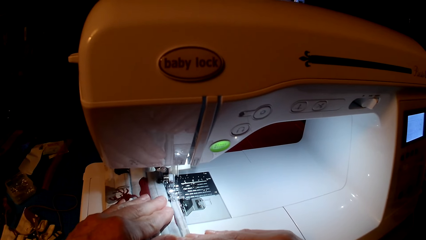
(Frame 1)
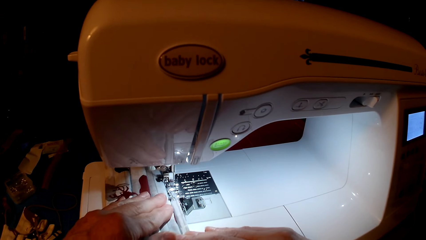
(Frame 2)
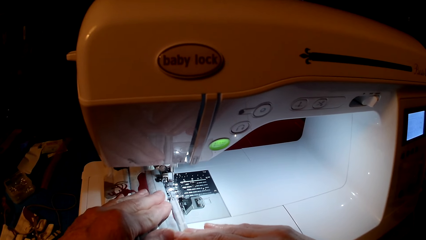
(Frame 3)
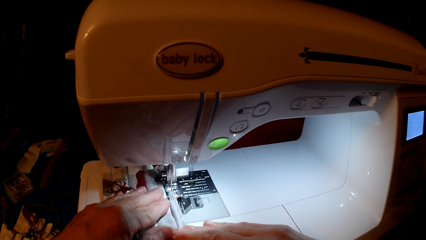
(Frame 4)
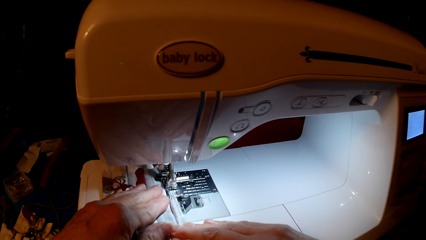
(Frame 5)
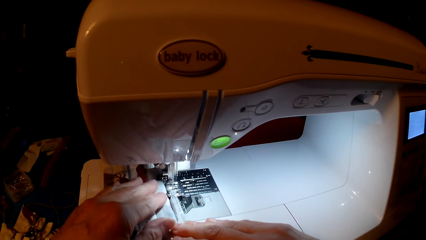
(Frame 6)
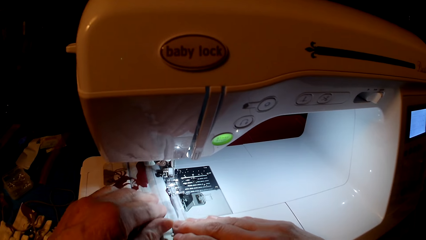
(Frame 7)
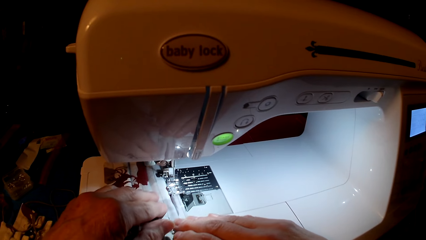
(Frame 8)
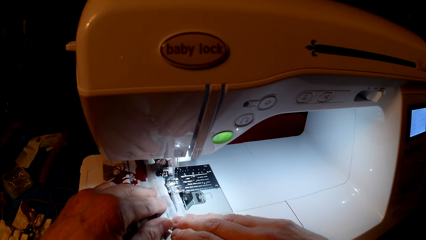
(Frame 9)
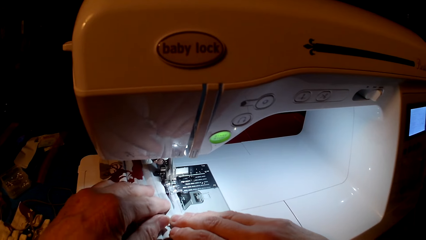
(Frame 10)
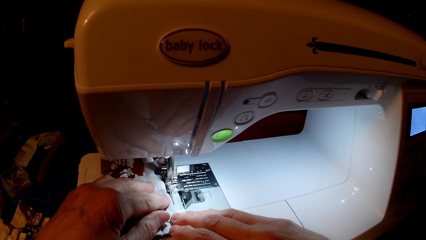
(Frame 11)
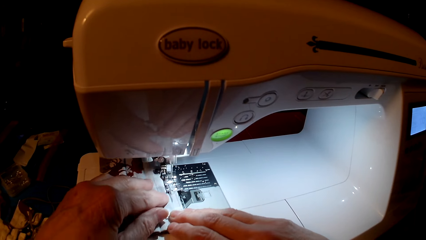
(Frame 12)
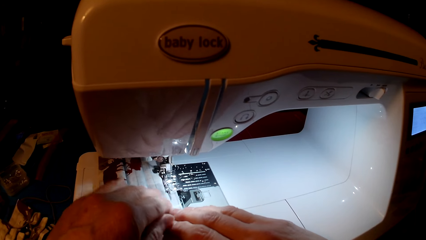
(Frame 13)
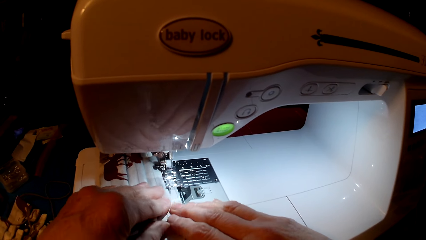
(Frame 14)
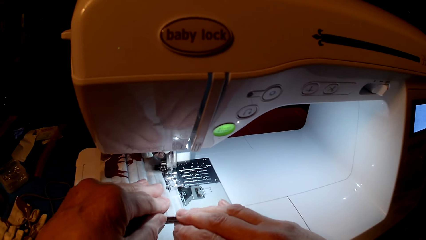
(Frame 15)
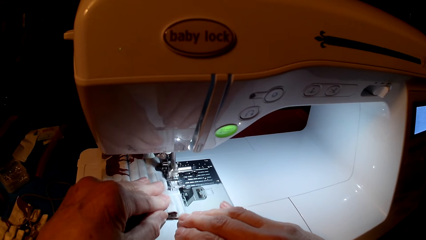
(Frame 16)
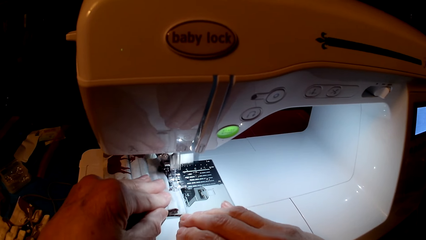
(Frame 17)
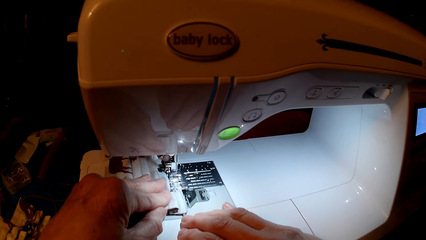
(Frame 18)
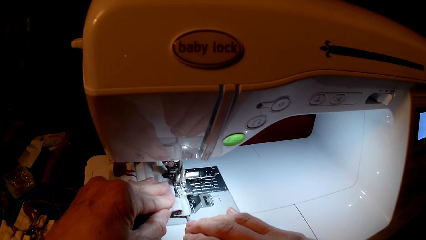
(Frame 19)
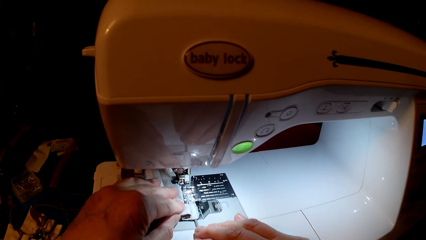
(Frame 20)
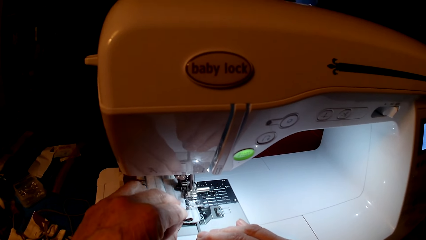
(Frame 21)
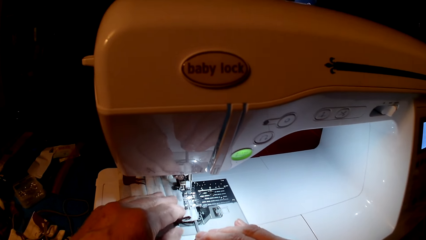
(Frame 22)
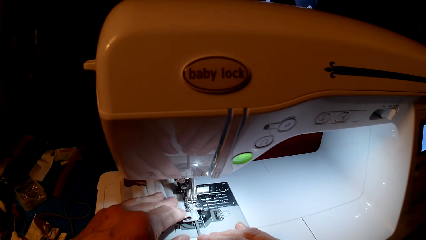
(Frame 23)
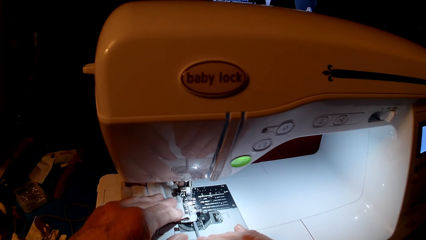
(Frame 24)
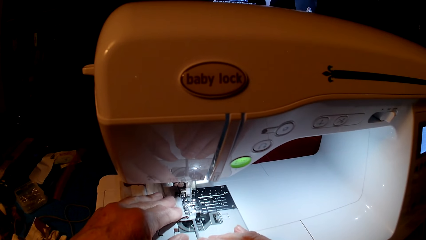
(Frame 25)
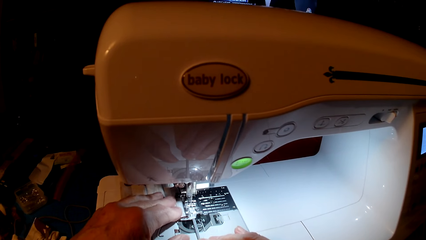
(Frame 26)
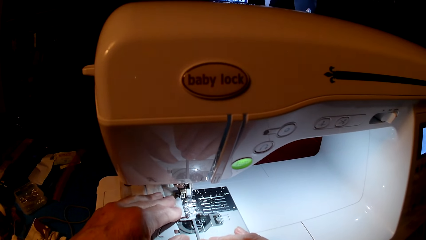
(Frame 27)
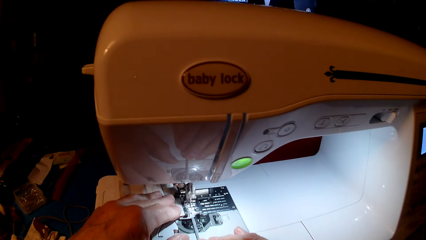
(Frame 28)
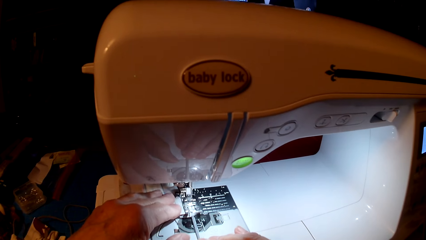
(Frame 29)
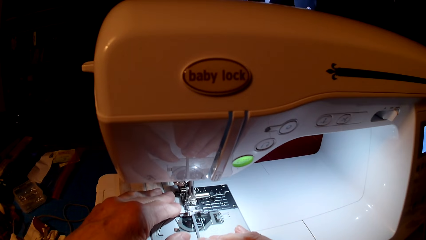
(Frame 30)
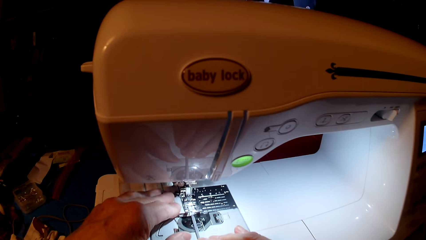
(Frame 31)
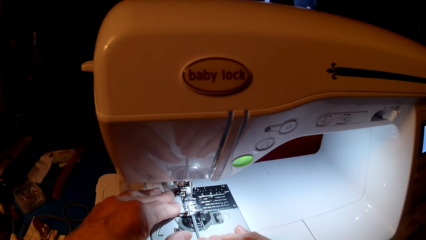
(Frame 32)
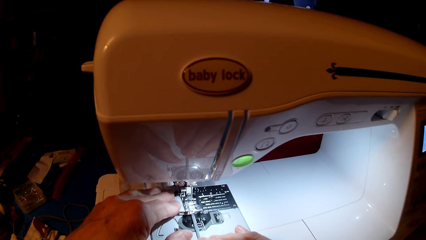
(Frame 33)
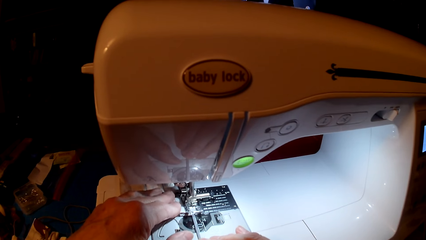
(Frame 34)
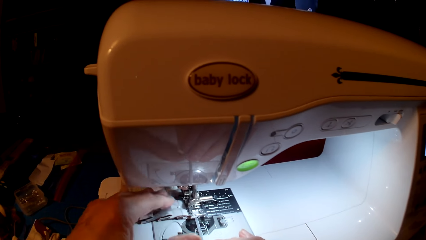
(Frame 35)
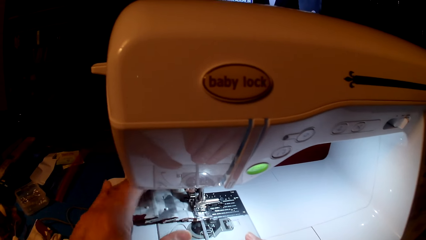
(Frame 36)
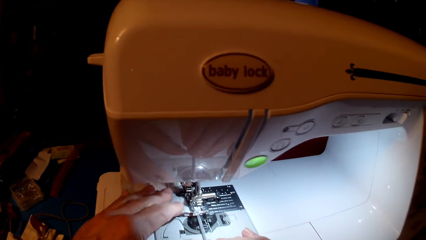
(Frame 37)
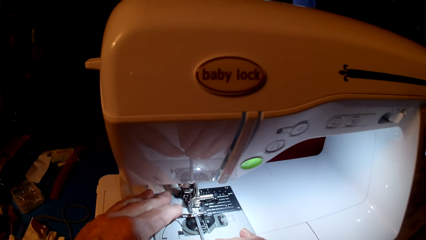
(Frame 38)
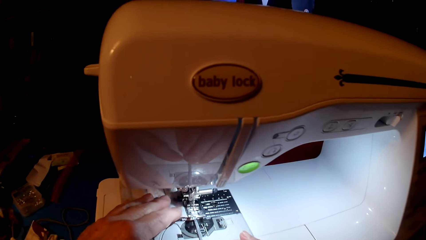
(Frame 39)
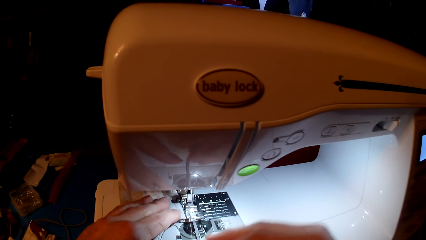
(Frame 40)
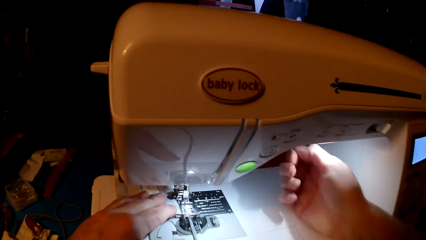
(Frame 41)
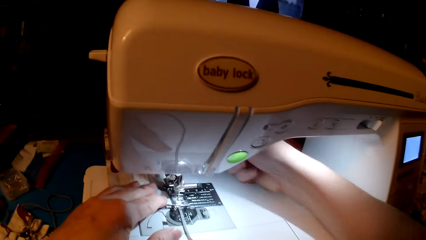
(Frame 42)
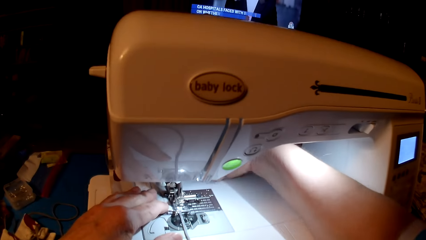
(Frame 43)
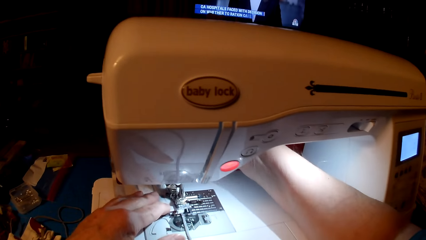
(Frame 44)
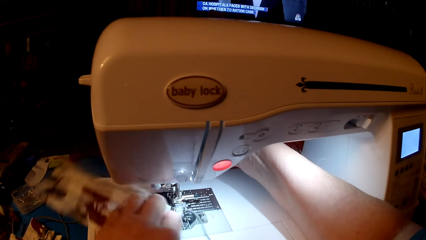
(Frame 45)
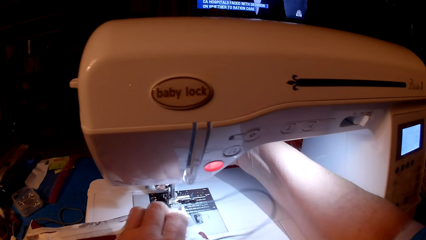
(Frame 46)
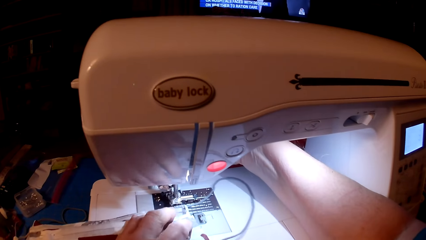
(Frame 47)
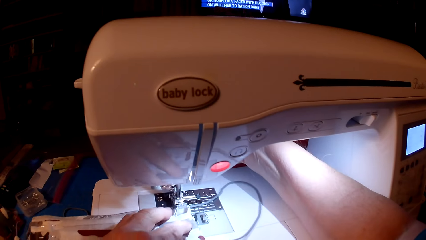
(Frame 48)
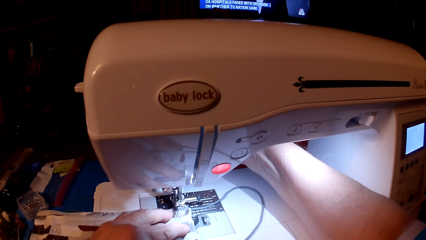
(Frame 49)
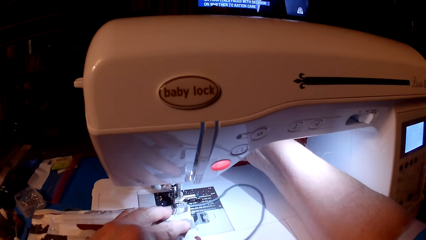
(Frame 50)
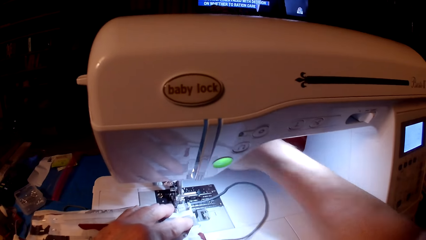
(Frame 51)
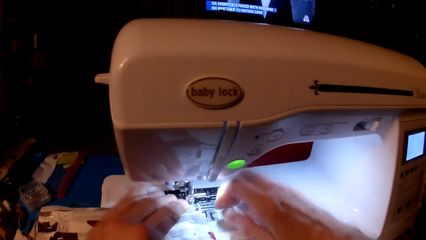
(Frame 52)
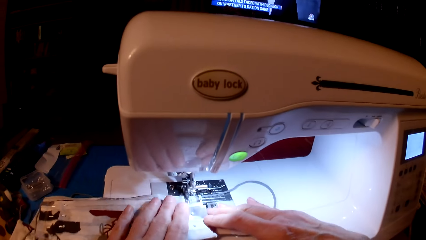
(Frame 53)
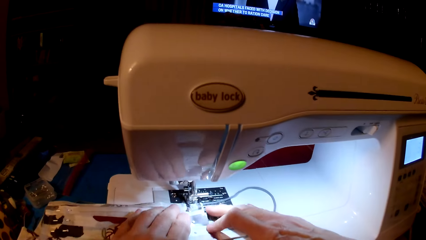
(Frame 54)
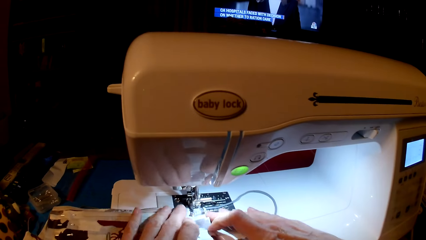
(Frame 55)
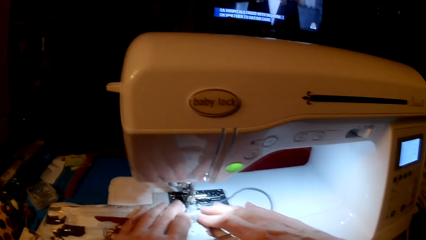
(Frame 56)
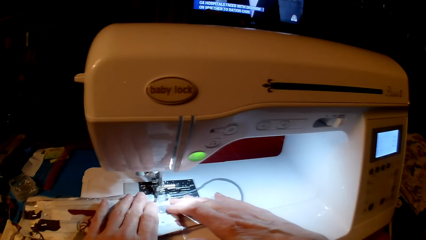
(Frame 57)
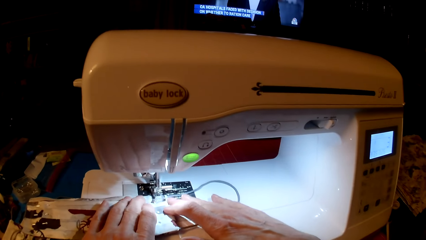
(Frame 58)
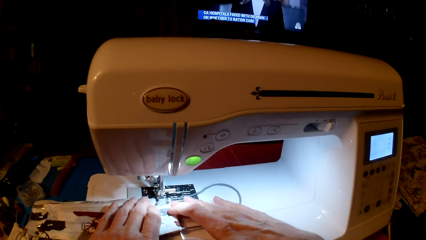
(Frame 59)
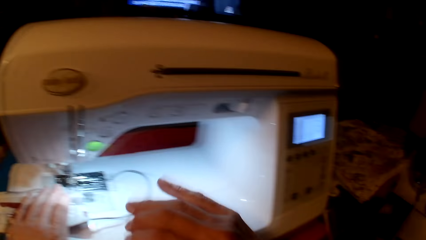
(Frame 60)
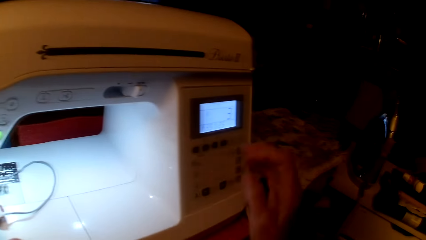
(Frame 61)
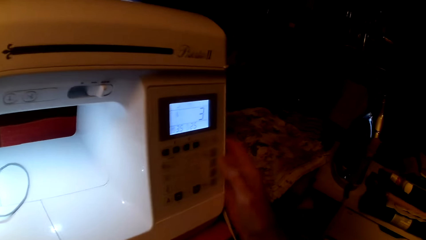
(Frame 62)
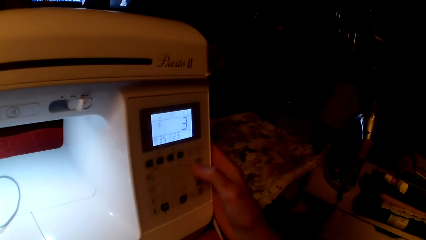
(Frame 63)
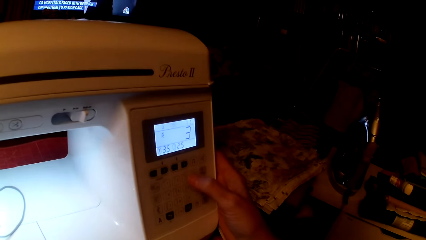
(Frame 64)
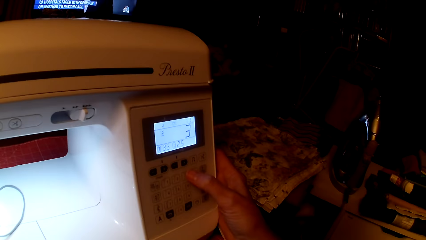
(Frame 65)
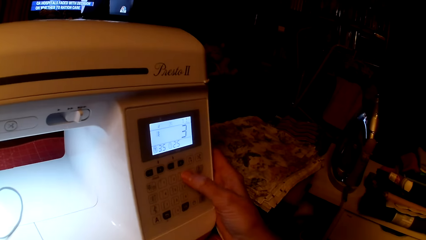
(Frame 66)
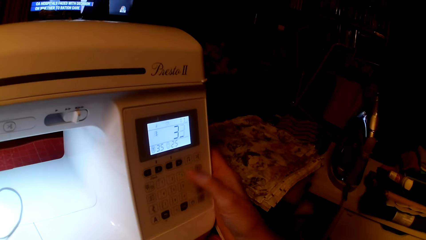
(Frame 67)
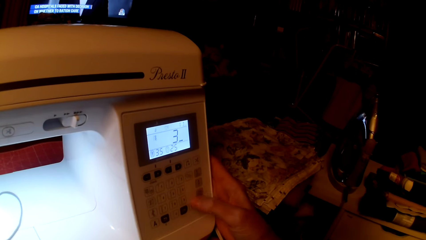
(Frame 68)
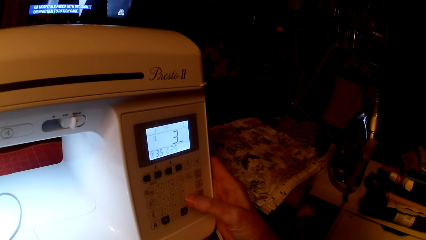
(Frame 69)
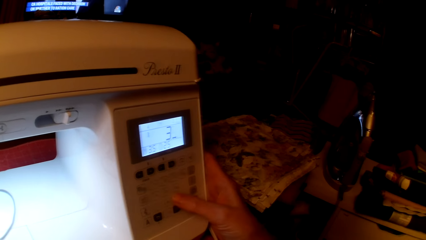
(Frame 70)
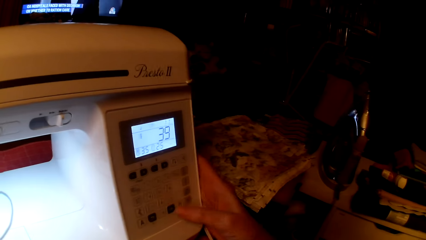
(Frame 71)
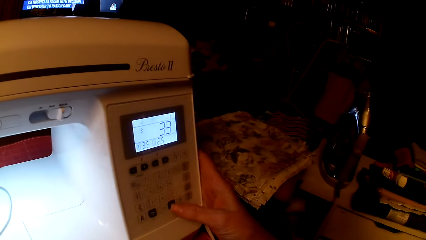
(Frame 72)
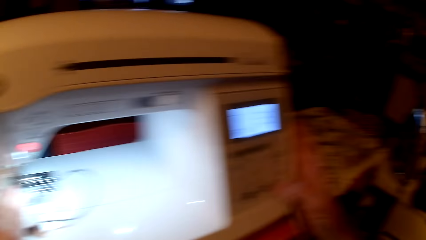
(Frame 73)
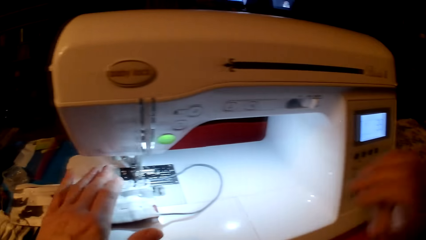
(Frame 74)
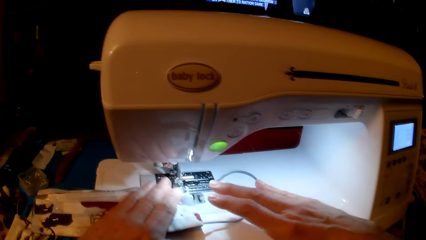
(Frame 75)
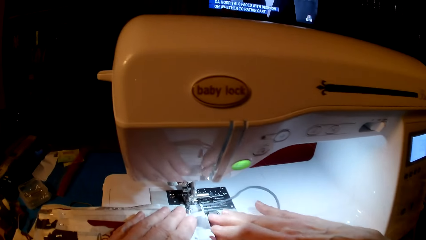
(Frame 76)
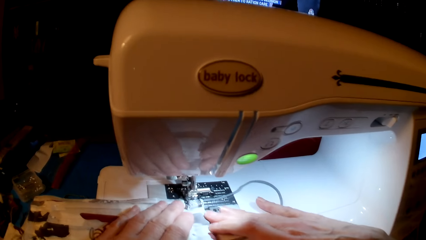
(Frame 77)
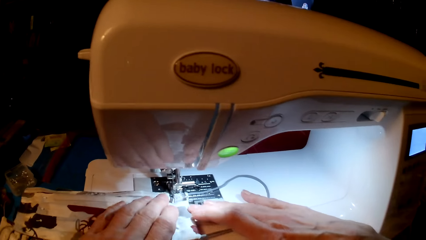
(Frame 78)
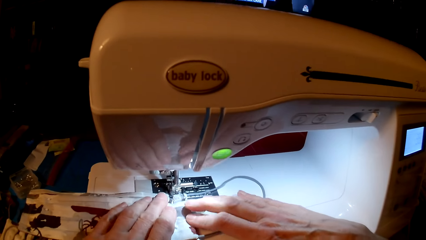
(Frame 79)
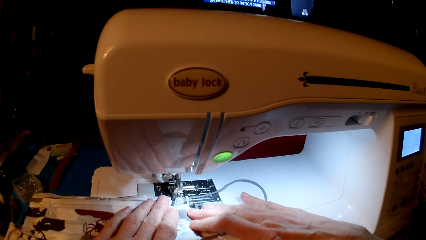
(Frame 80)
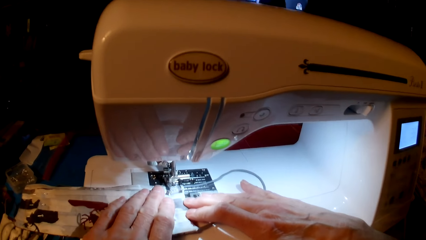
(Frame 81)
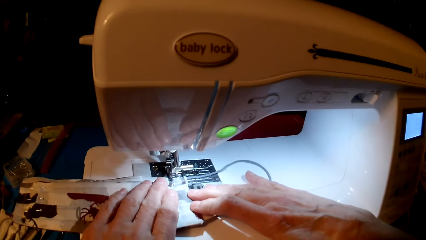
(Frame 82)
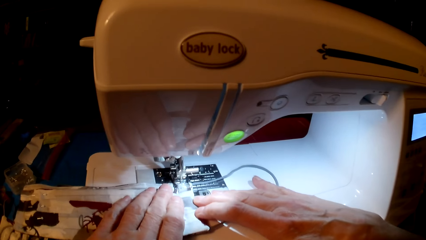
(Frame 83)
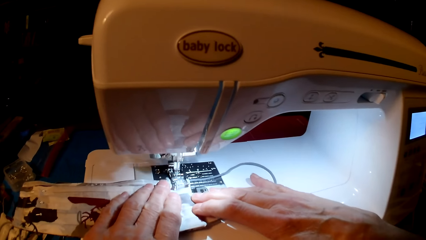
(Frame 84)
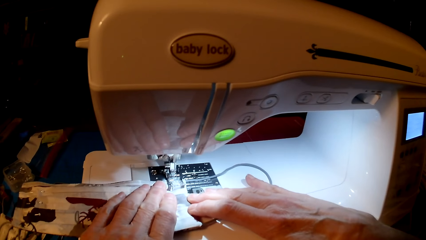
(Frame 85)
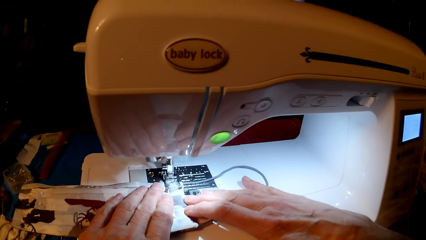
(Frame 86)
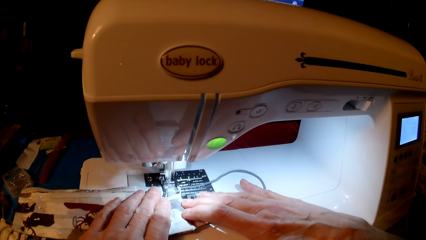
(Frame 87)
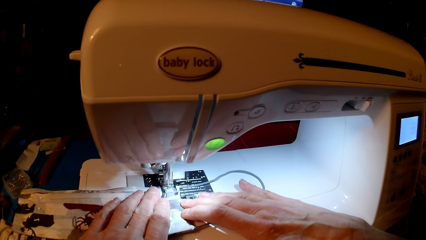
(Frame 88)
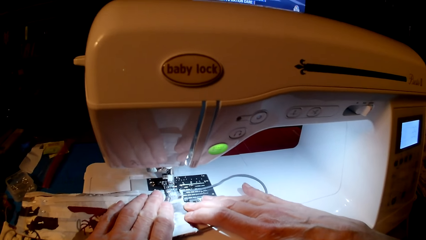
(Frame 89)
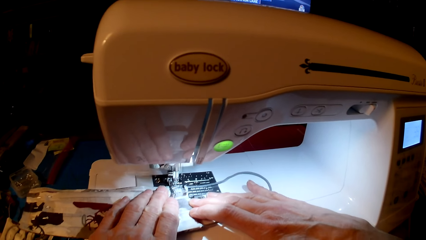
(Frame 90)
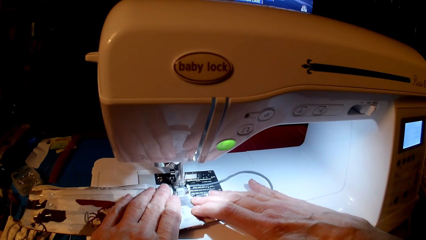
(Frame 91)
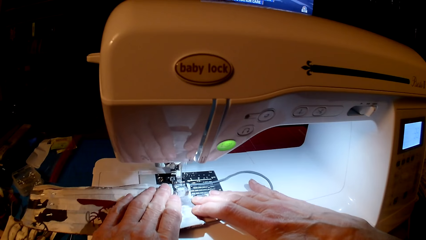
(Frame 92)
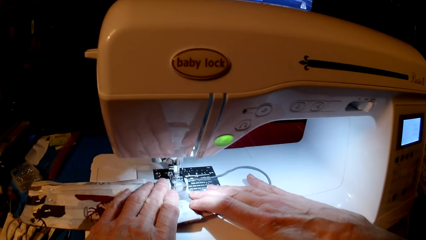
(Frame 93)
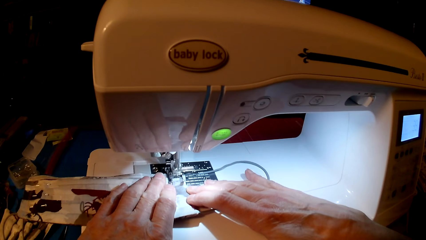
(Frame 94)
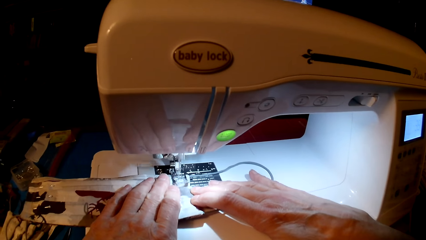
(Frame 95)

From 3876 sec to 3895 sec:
The camera wearer rolls fabric. They sew. They set the sewing machine. They press the sewing machine. They sew the mask with the sewing machine.
